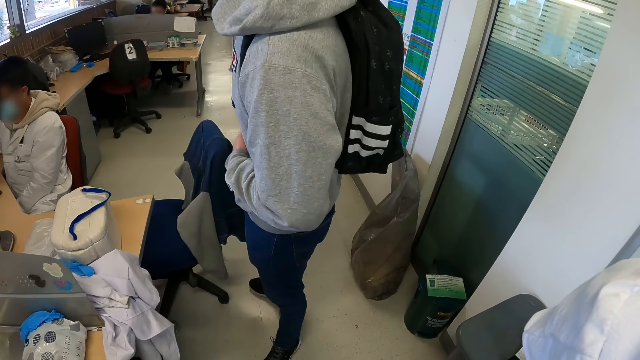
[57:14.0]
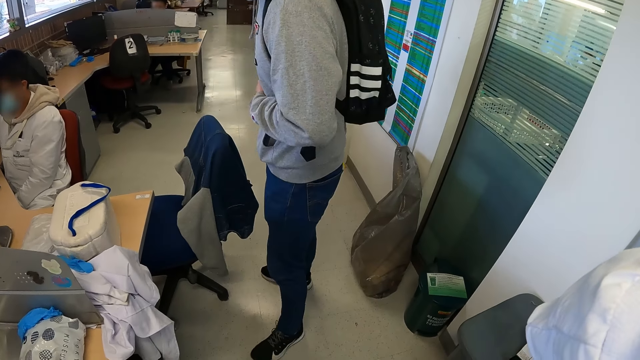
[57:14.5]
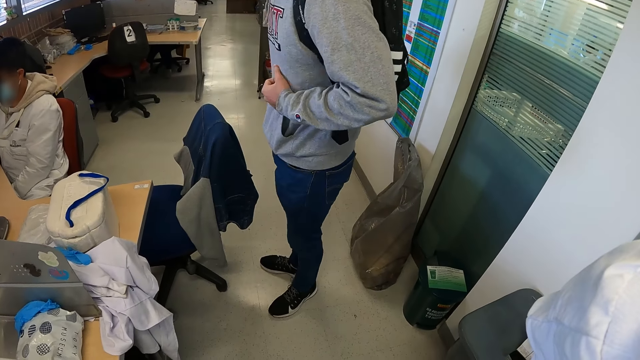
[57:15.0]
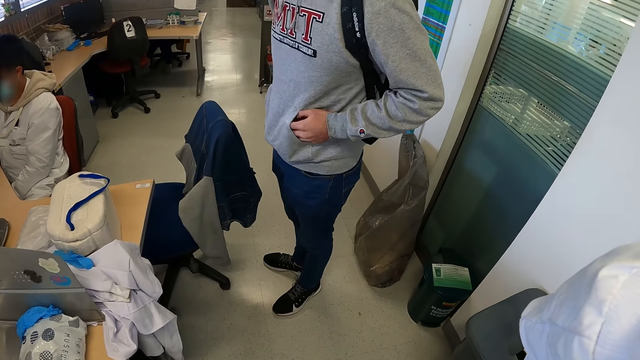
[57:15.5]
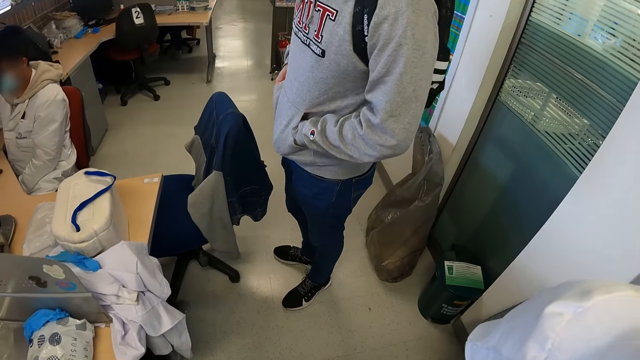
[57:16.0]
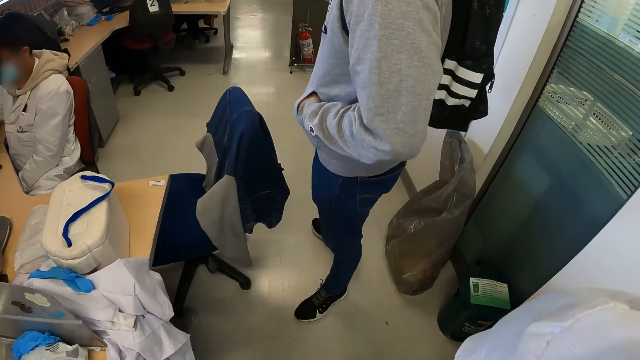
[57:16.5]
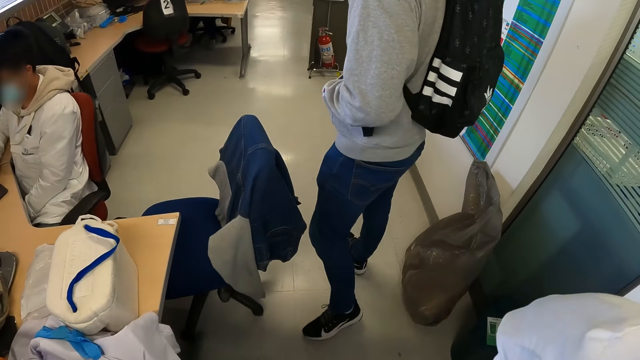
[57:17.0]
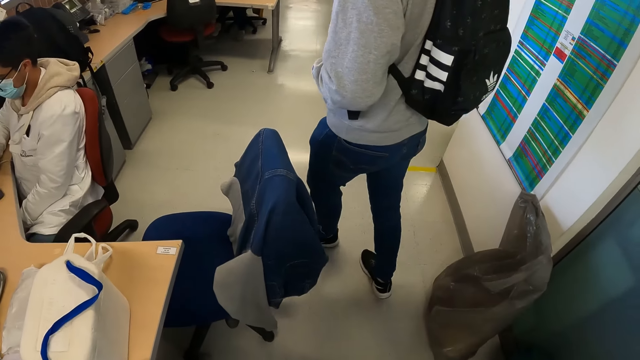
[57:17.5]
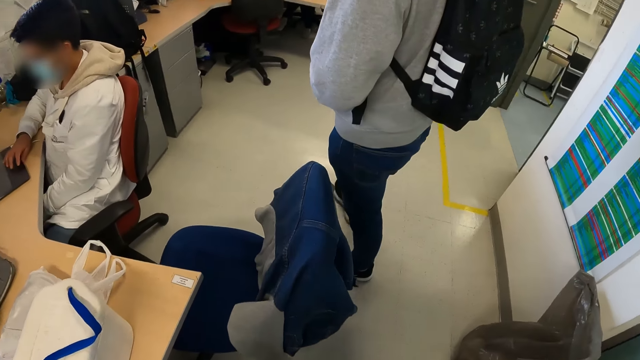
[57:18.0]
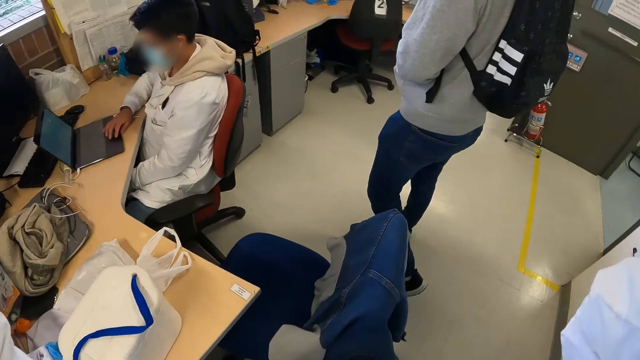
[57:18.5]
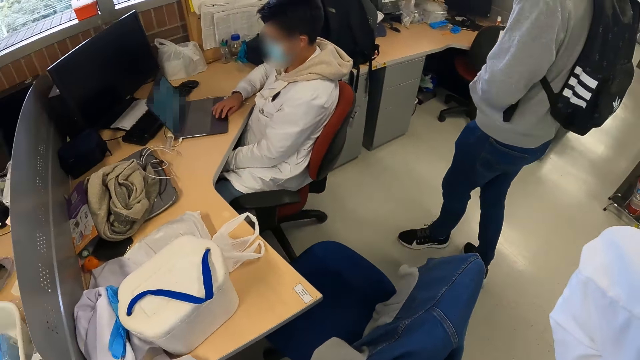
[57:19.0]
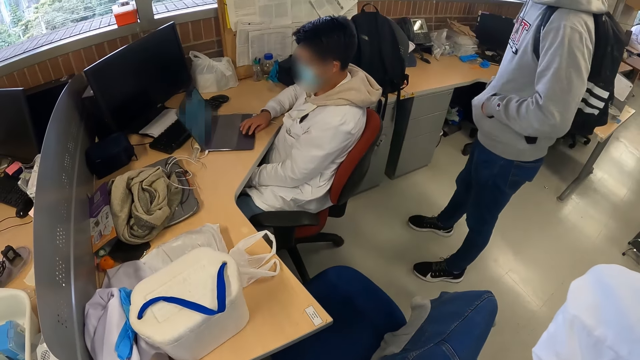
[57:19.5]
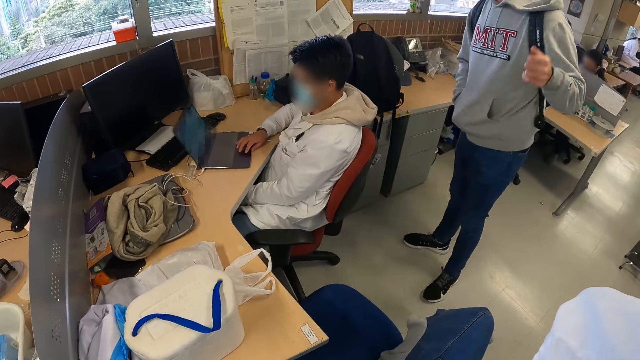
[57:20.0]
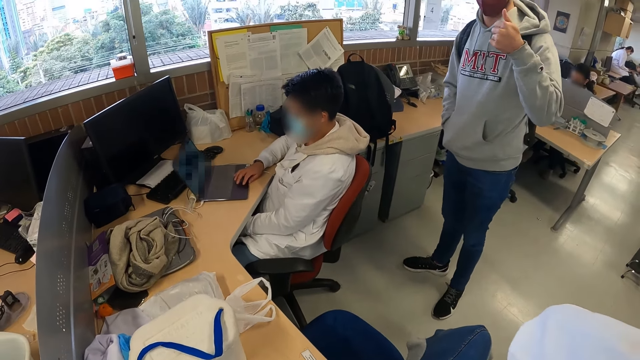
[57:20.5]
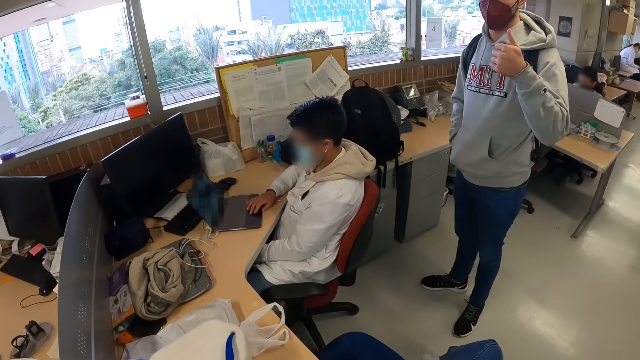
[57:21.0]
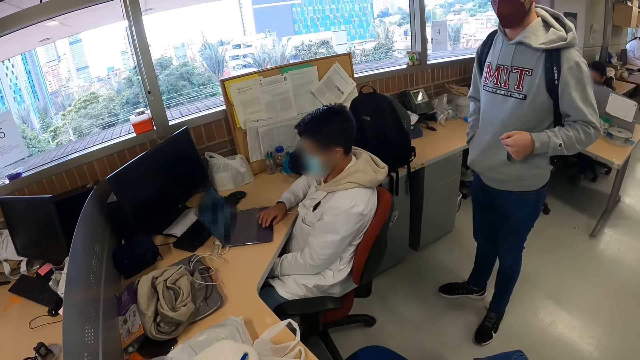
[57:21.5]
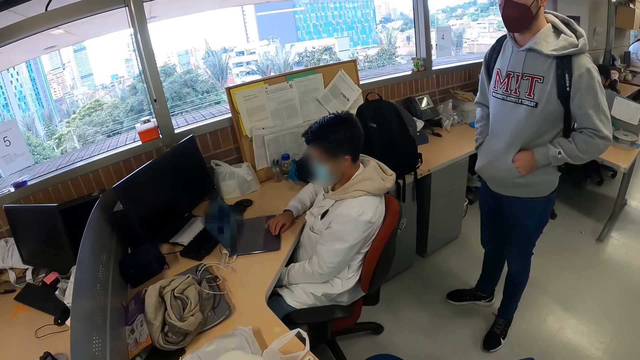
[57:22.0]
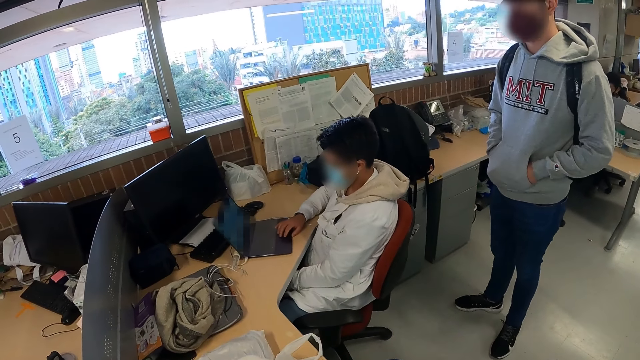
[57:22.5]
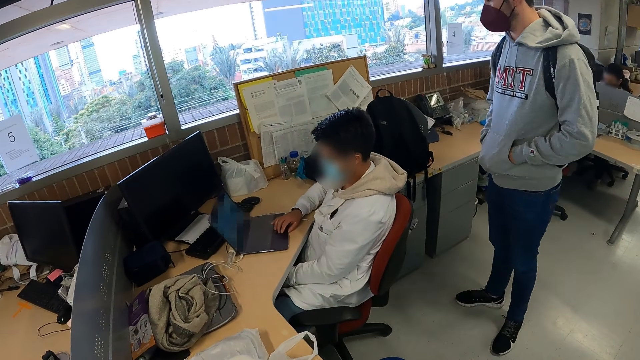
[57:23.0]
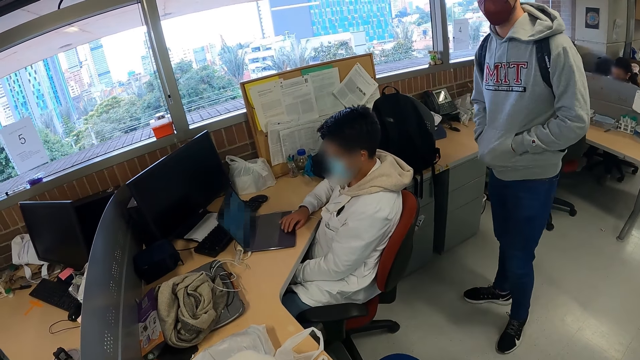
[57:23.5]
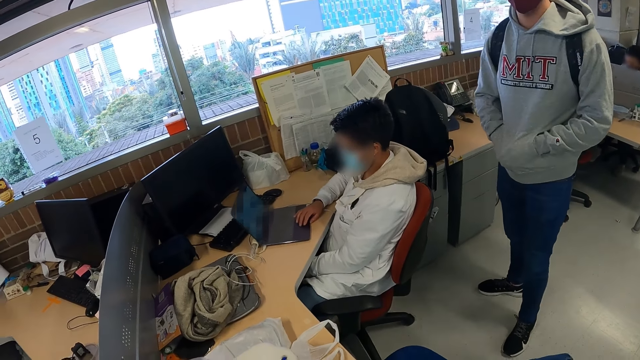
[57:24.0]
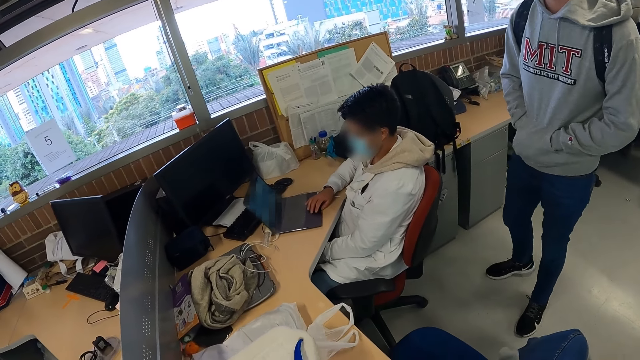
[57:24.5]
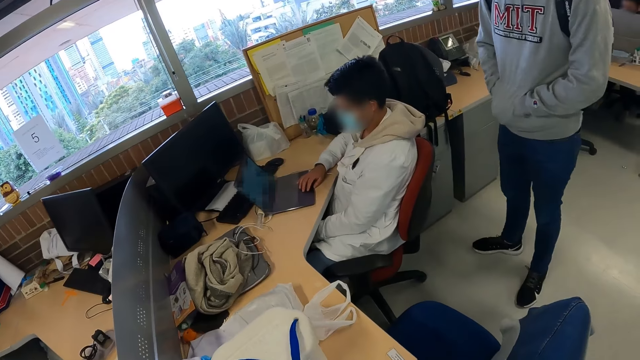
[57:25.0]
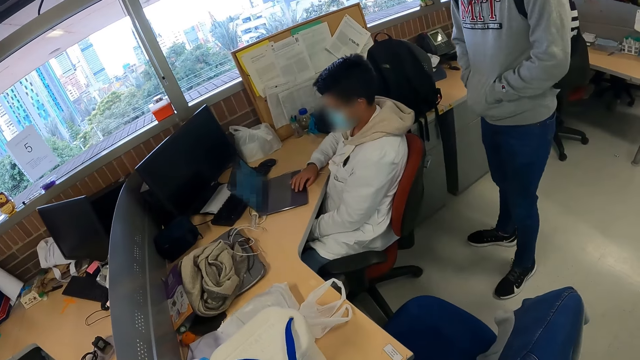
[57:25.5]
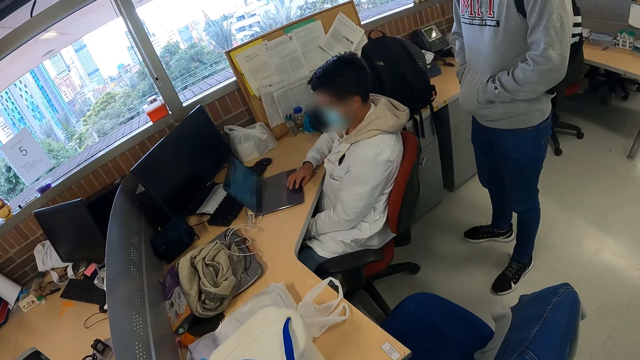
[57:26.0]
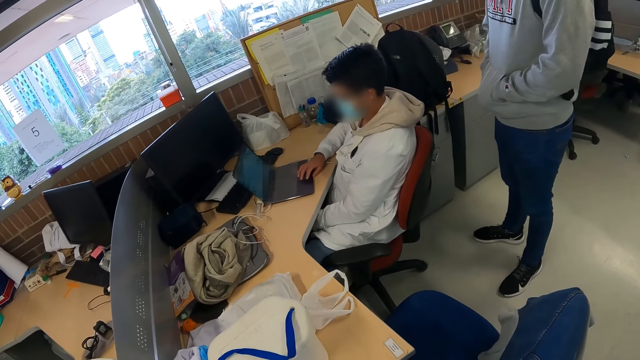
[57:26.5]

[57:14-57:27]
A man puts the phone in his pocket. The man puts his left hand in the pouch of his jacket. The man walks around the room. The man pulls out his left hand in the pouch of his jacket. The man gestures with his left hand. The man puts his left hand in the pouch of his jacket. Another man operates a laptop.

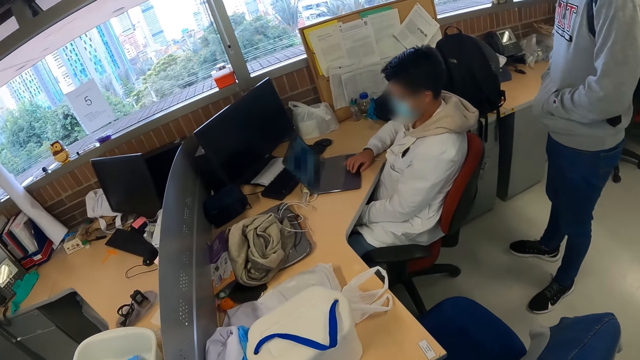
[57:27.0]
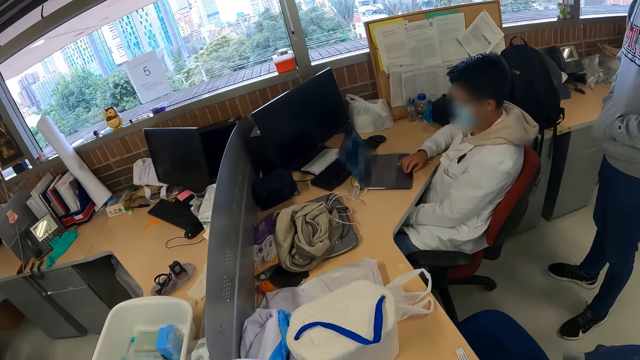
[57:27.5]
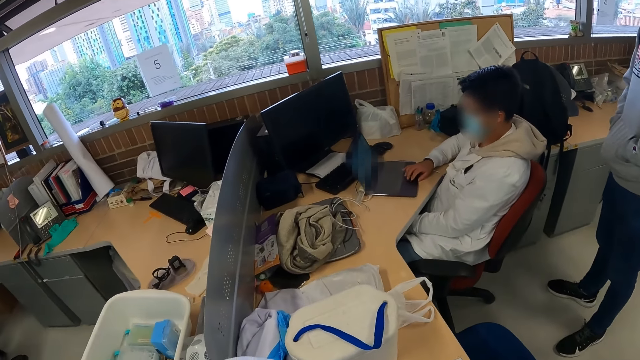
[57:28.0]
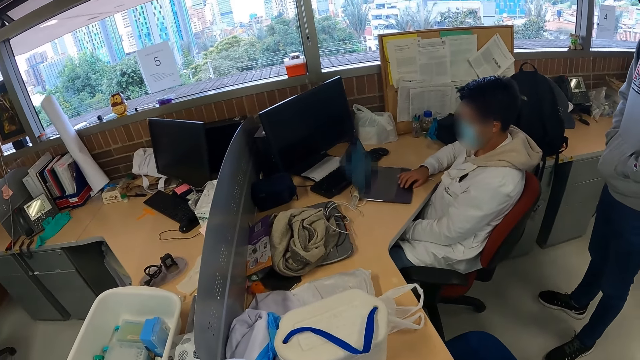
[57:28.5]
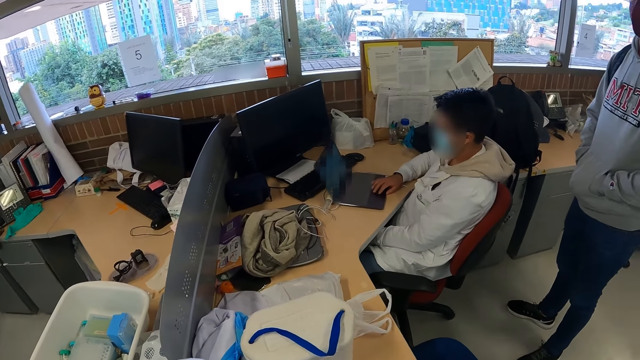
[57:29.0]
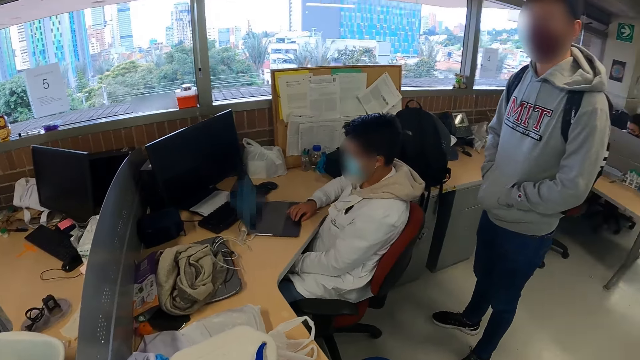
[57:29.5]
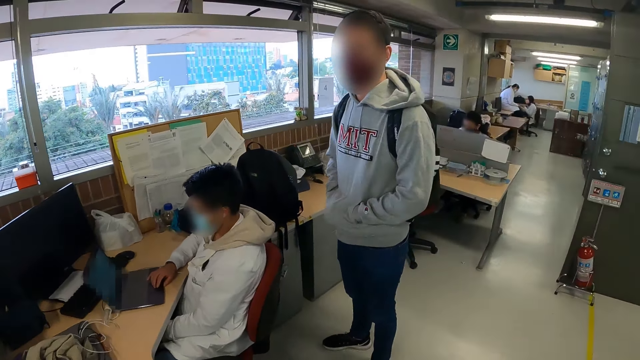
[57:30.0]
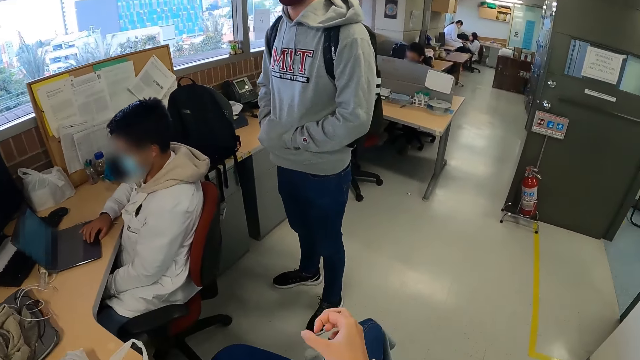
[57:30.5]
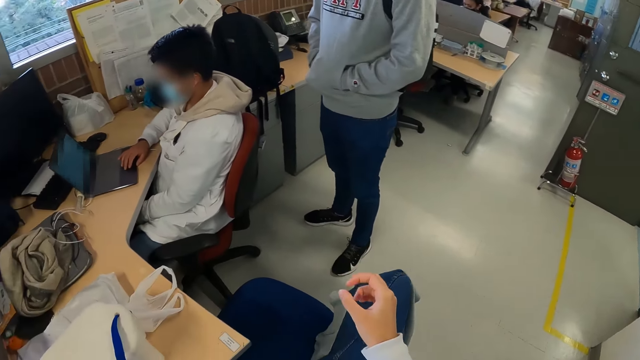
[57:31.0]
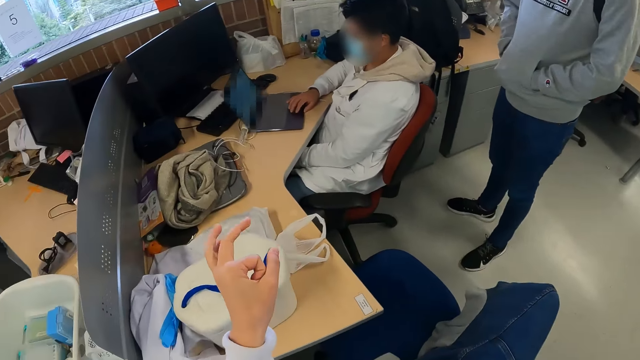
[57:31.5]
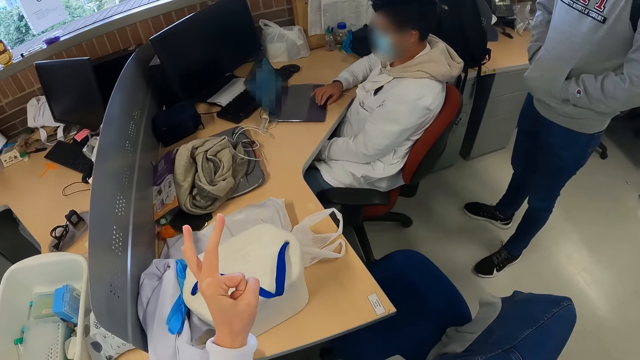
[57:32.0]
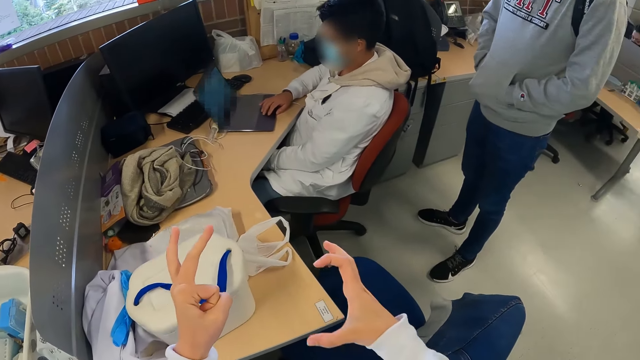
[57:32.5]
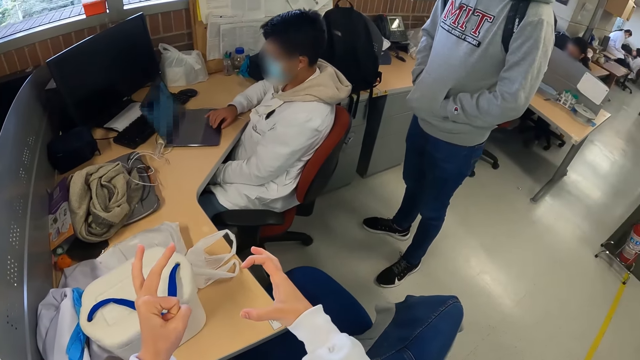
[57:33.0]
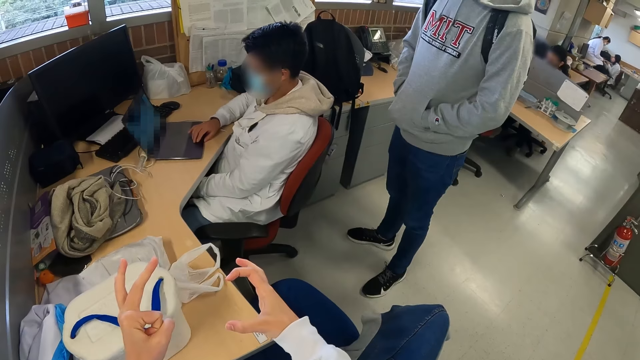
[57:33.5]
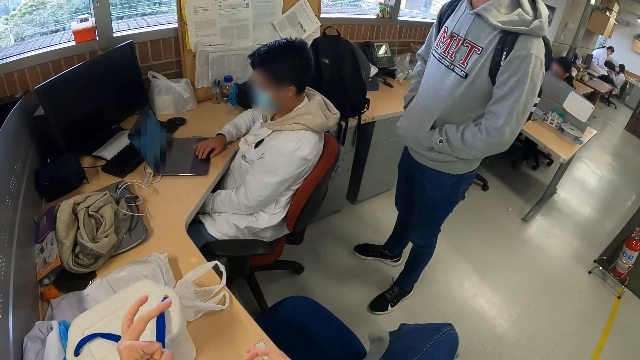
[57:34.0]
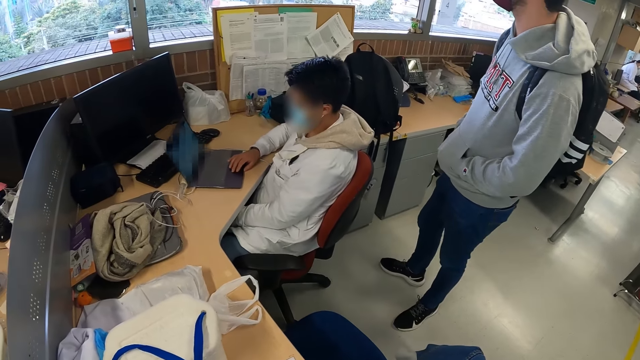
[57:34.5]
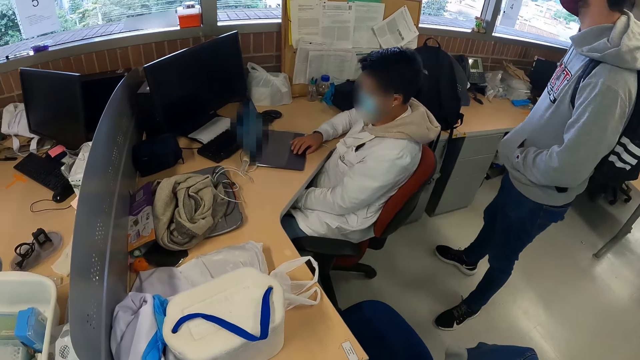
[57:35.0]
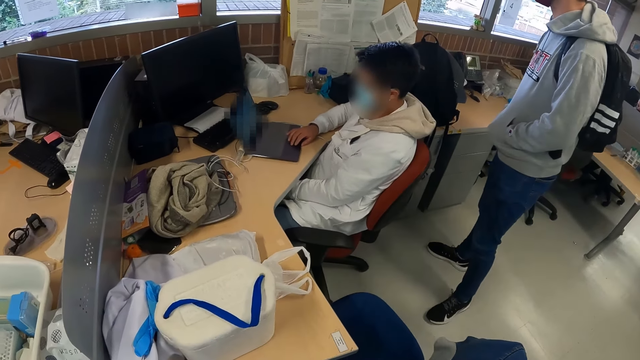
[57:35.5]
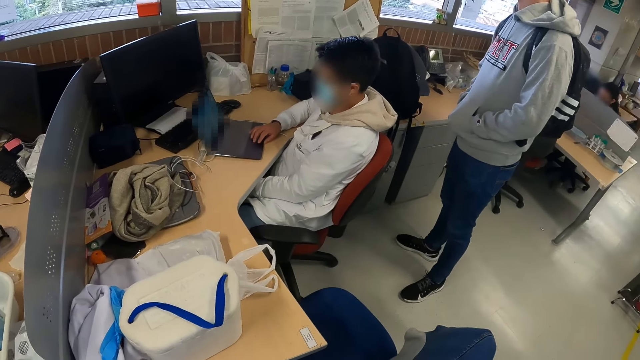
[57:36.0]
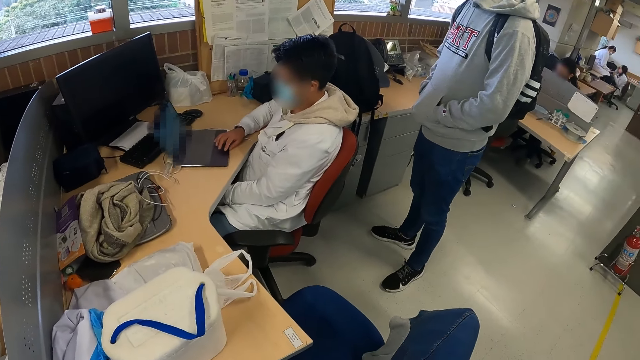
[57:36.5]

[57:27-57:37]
The camera wearer gestures with his right hand. He gestures with his left hand. He gestures with his right hand.
